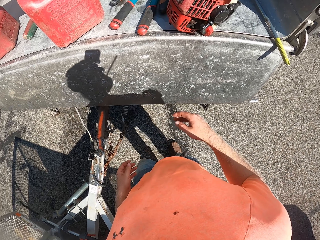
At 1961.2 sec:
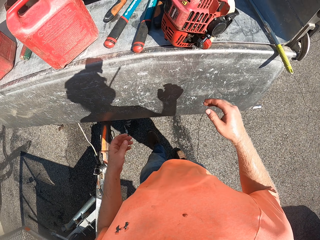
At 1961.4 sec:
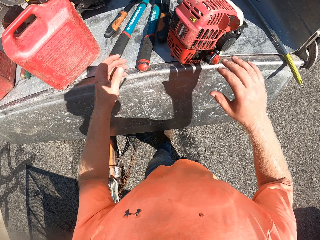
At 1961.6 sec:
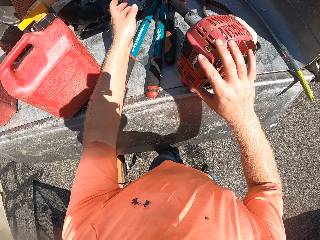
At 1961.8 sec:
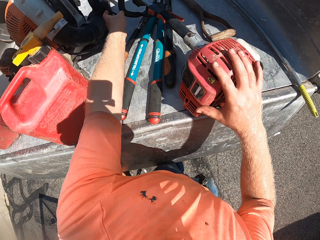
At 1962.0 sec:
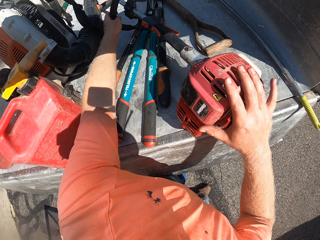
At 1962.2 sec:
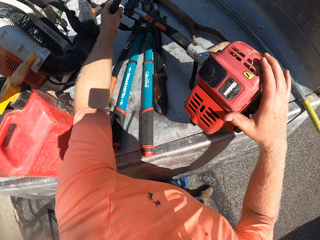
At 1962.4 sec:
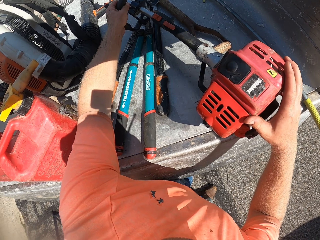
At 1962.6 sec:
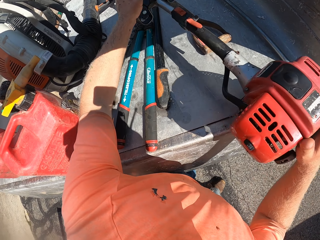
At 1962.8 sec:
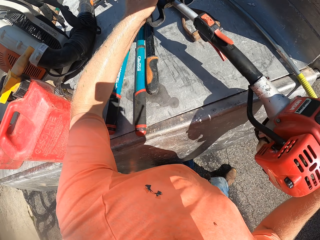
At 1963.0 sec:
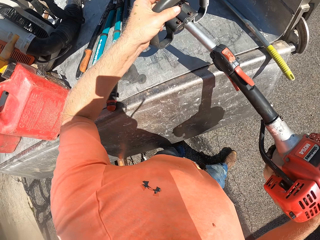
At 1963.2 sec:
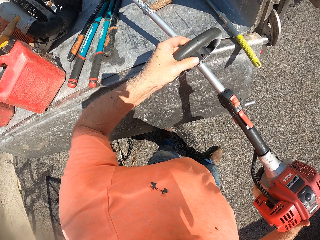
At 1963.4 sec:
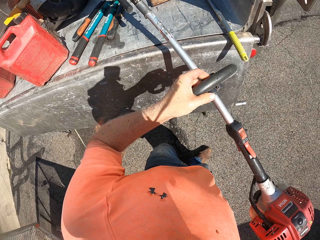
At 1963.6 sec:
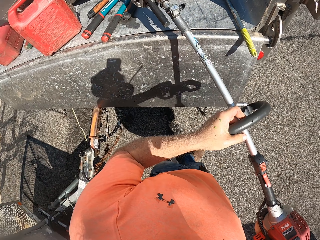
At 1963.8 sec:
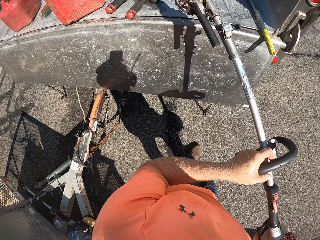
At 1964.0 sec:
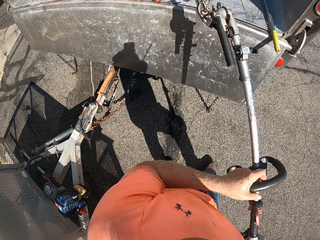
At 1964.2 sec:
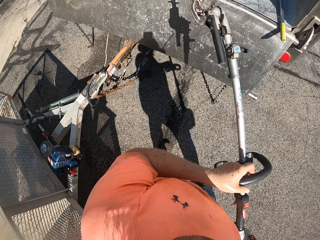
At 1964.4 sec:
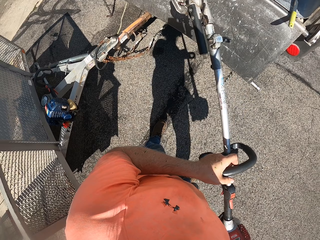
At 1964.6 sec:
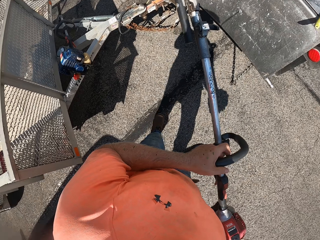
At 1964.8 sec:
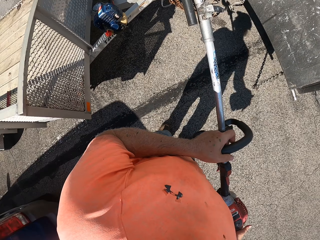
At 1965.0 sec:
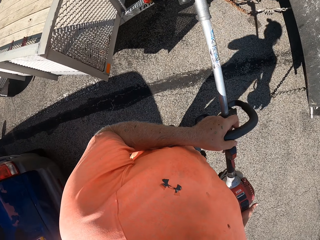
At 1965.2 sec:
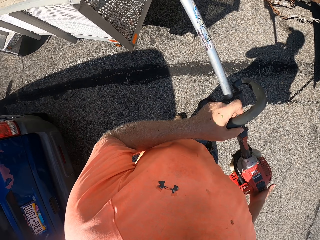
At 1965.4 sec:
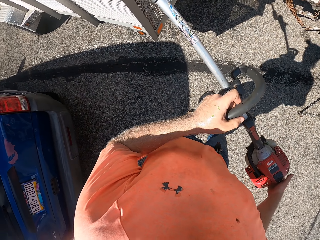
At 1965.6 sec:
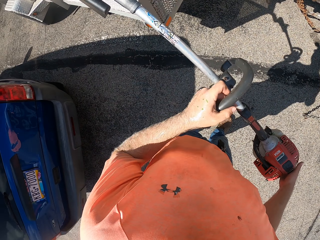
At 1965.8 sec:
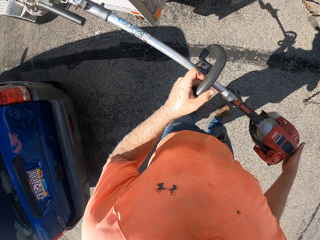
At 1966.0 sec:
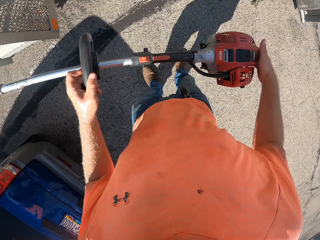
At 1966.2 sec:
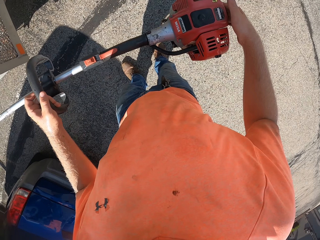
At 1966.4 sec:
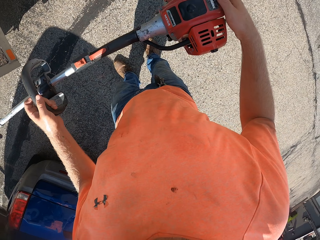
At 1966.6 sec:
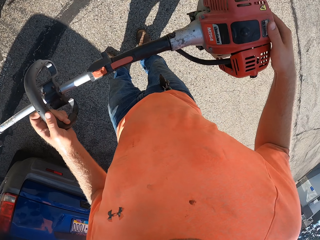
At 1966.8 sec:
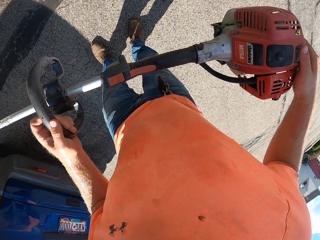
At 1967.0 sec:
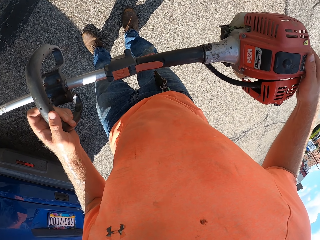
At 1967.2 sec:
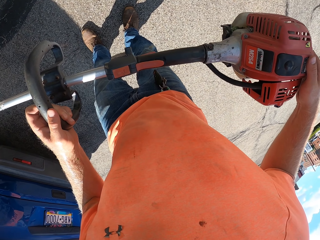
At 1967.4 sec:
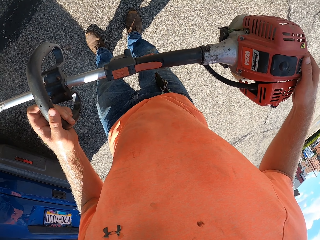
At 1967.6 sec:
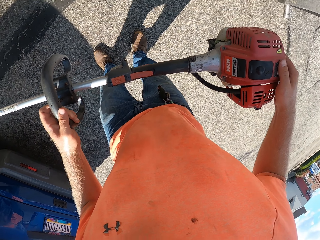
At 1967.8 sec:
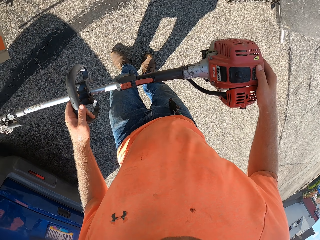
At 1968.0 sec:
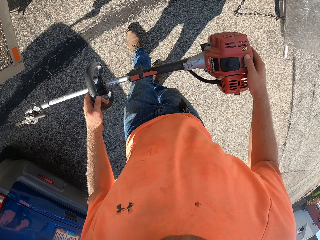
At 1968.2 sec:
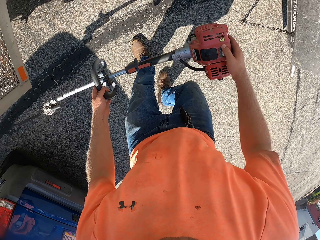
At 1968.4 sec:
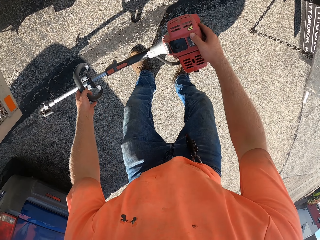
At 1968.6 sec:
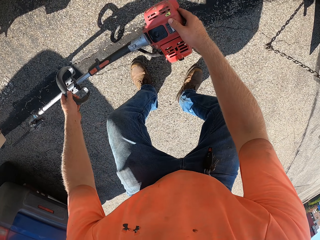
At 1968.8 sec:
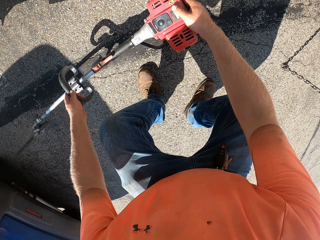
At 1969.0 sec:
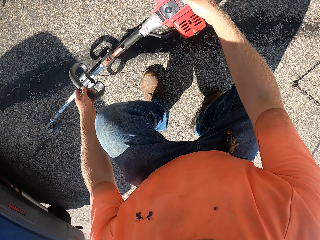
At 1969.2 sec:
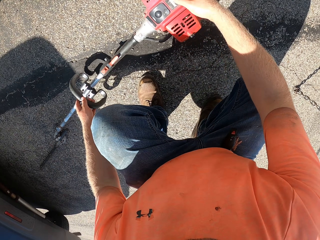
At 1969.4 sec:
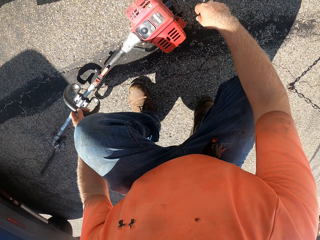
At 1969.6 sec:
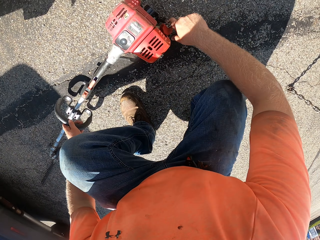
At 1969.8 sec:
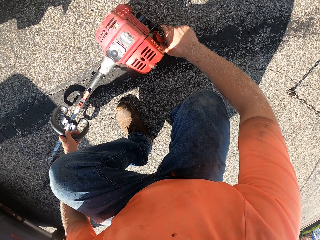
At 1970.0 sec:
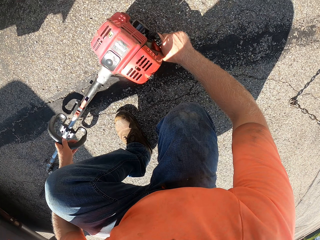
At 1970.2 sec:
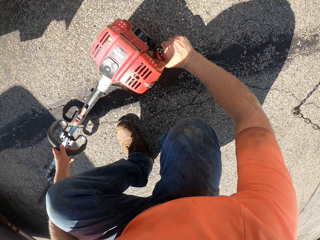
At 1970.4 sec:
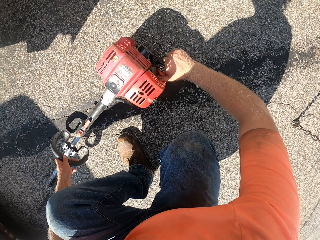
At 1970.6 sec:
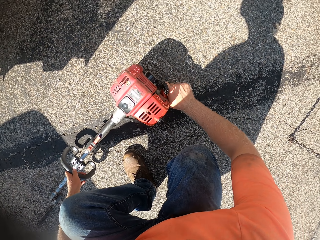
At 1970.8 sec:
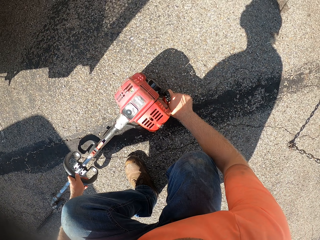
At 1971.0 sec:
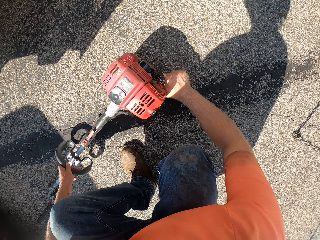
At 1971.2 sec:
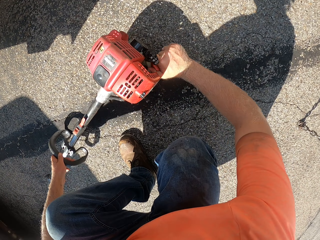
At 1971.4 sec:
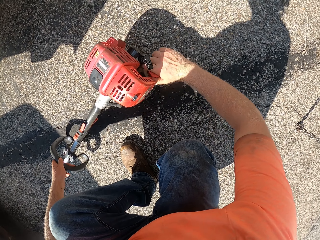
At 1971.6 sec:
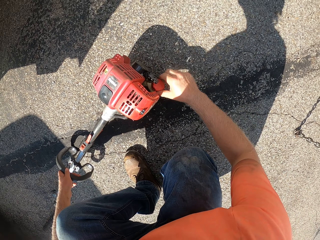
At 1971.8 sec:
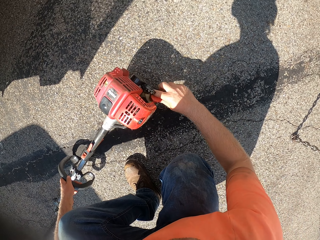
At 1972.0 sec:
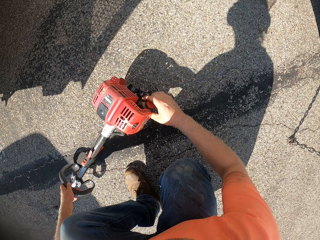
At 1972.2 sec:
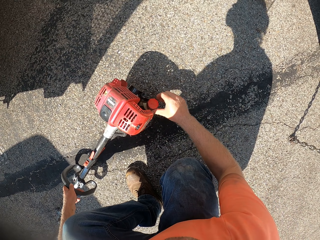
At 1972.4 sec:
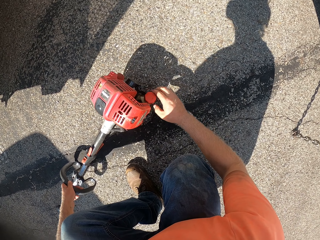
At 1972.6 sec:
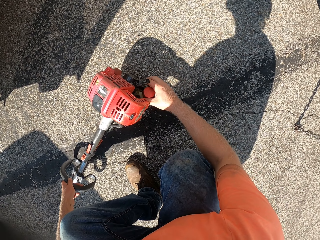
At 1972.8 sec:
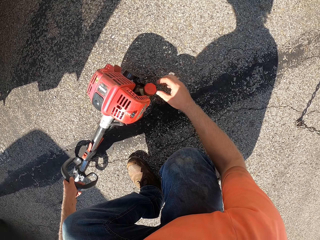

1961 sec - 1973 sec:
The camera wearer grabs a hedge trimmer from the truck with both hands. He drops the hedge trimmer on the floor with both hands. He opens the fuel tank of the hedge trimmer with his right hand.

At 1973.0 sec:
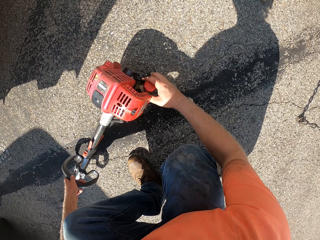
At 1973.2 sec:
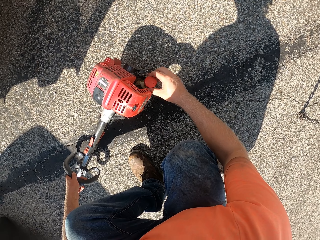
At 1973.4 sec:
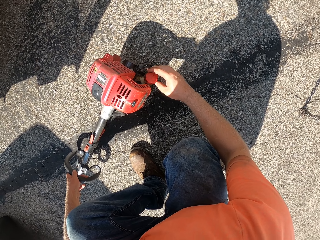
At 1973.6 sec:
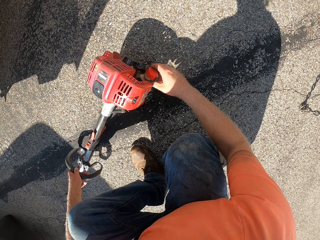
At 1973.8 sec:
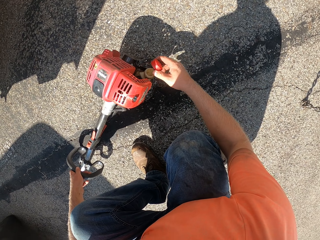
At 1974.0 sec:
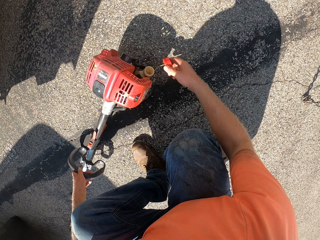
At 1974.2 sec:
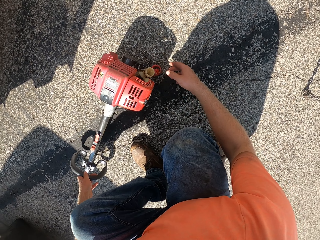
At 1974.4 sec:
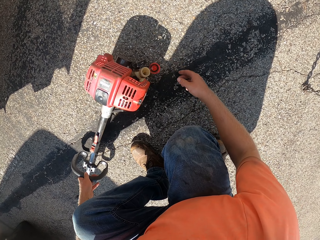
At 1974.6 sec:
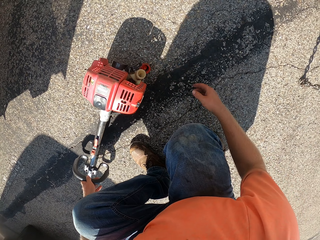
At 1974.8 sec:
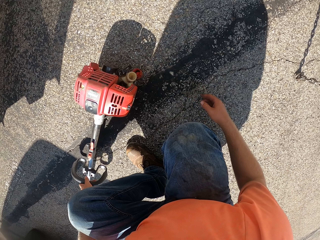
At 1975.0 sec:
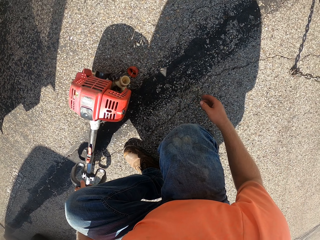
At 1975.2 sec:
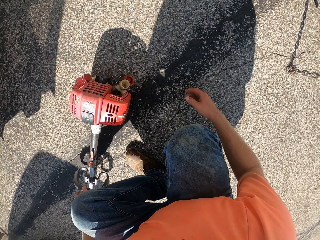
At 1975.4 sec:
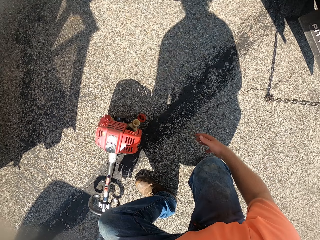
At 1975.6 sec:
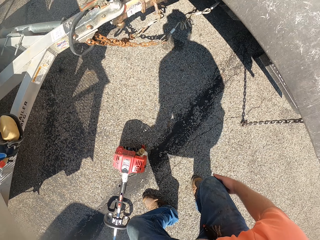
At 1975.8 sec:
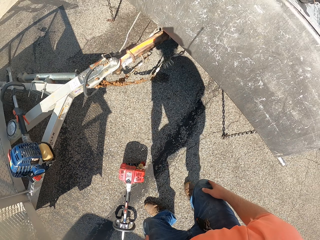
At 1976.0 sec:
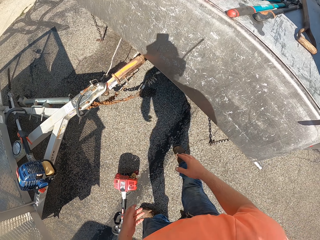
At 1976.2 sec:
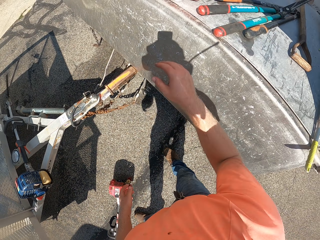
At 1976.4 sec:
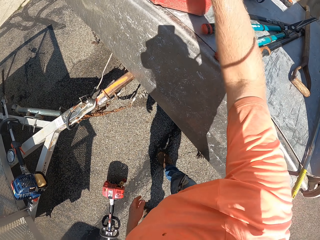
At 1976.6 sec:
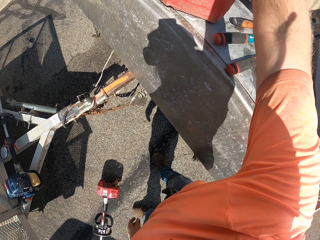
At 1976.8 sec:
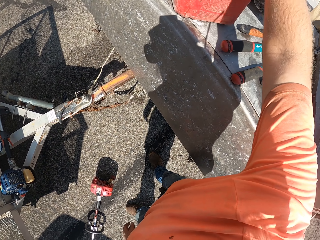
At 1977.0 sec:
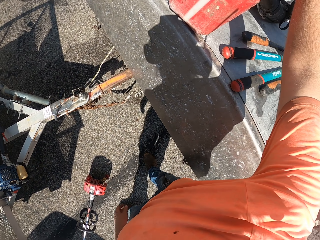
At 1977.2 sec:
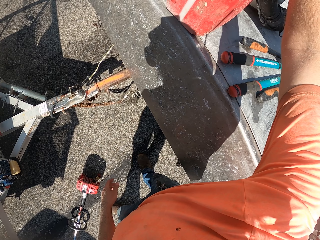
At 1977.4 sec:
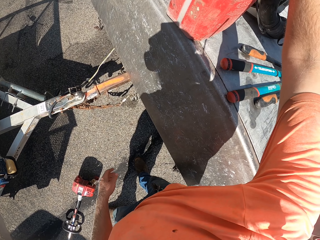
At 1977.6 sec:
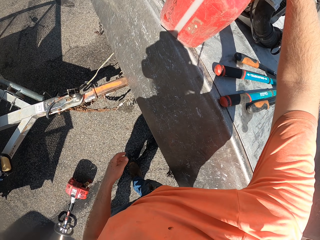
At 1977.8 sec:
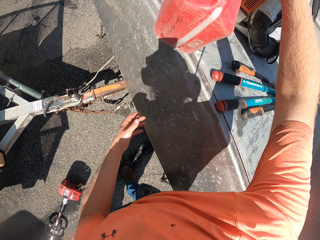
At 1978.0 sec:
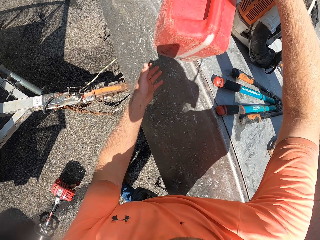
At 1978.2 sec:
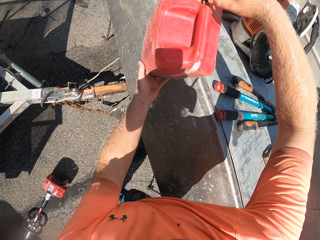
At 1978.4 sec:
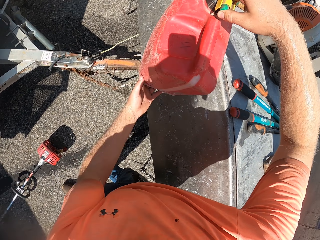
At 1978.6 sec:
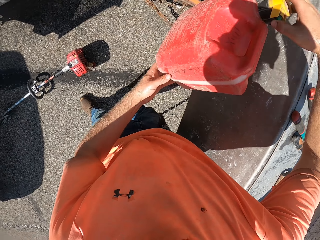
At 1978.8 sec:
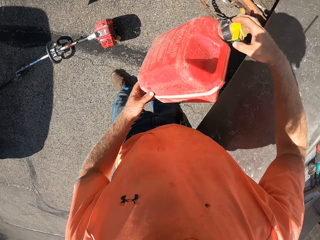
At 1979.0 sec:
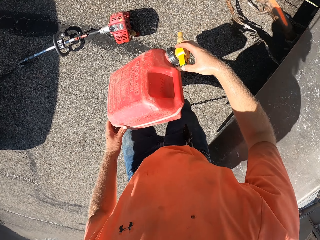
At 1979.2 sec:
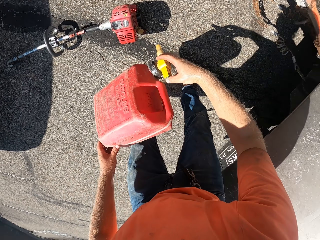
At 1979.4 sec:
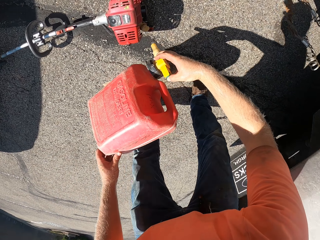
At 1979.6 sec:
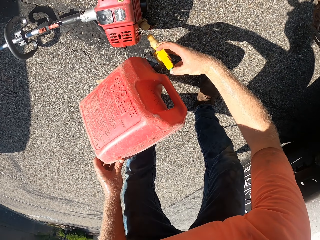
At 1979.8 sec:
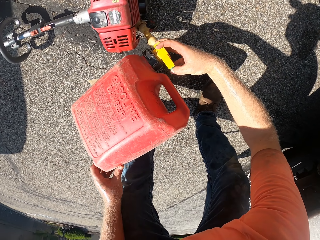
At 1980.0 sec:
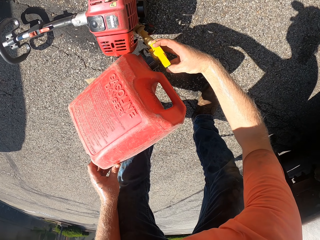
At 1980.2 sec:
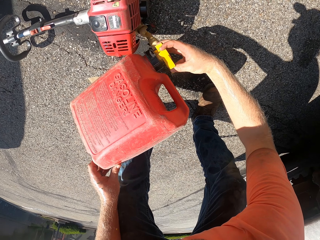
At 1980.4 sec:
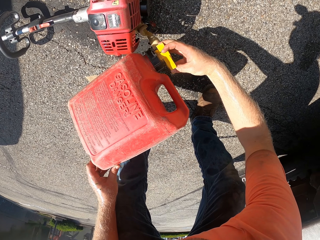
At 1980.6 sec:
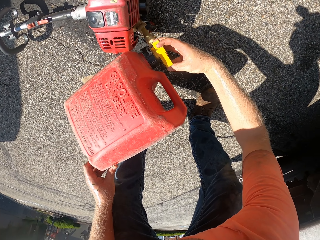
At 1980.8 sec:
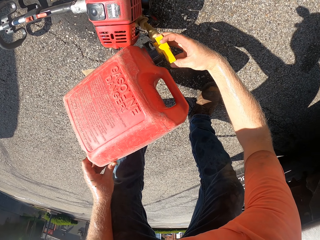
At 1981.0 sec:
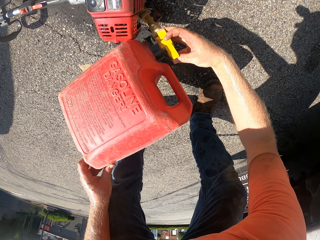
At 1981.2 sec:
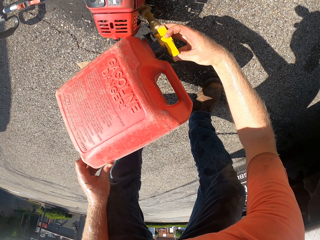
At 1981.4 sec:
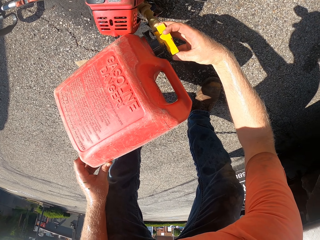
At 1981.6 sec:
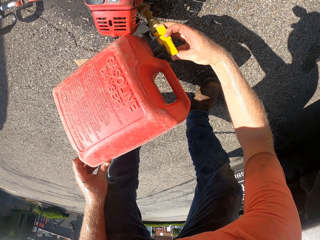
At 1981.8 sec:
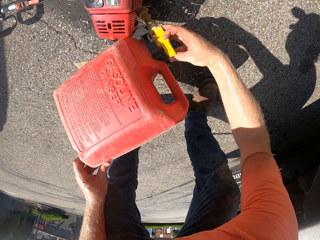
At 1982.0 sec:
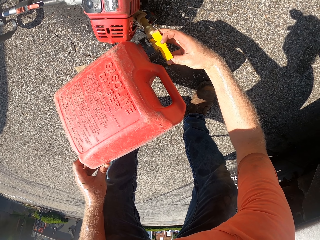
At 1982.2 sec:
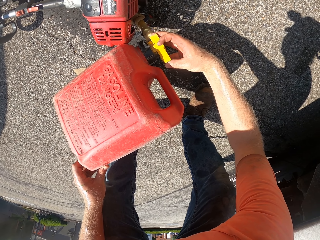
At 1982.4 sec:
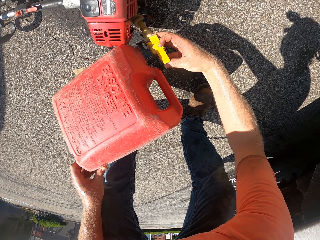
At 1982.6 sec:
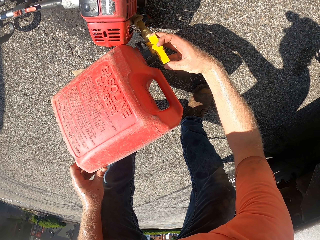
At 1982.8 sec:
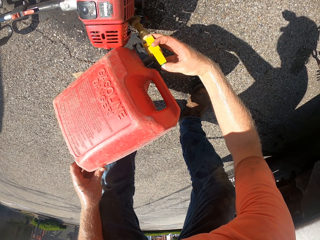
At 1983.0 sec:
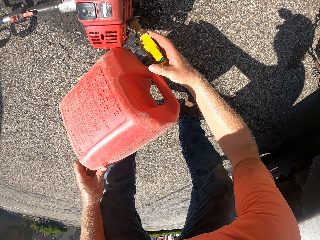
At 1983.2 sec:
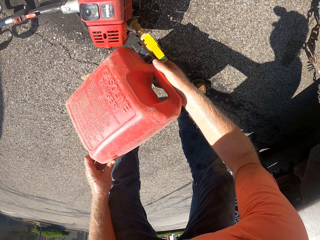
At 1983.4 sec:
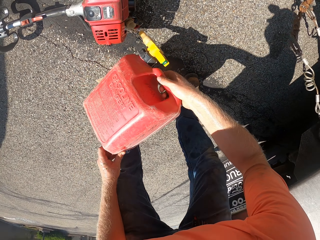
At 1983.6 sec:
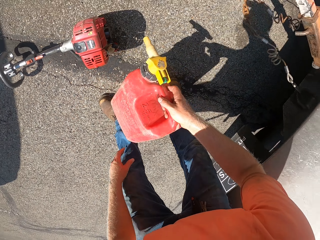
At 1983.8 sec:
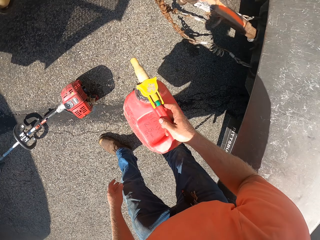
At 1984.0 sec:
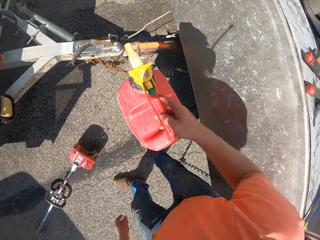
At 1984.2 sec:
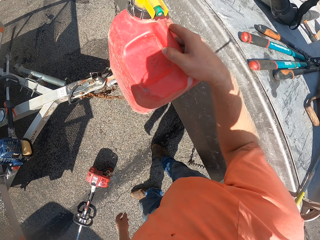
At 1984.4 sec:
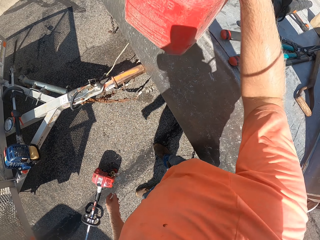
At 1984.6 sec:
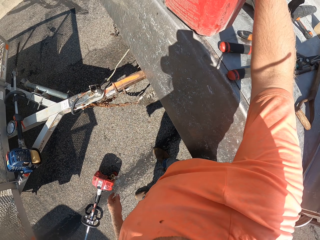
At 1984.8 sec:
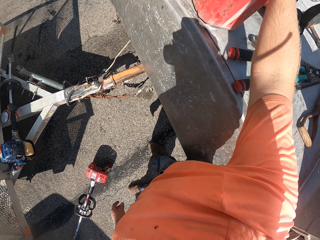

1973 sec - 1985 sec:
The camera wearer puts the lid down. He grabs a keg of fuel from the truck with his right hand. He carries the keg of fuel down from the truck with both hands. He pours fuel into the tank of the hedge trimmer with the keg in his hands.
